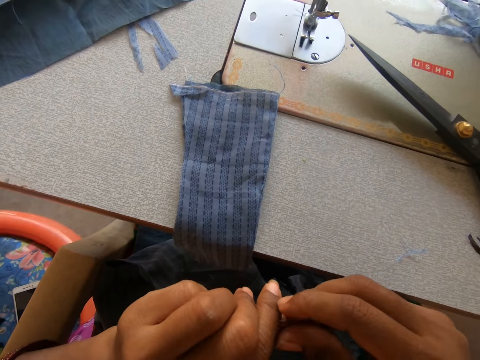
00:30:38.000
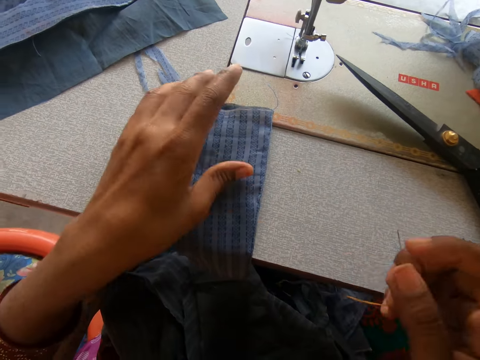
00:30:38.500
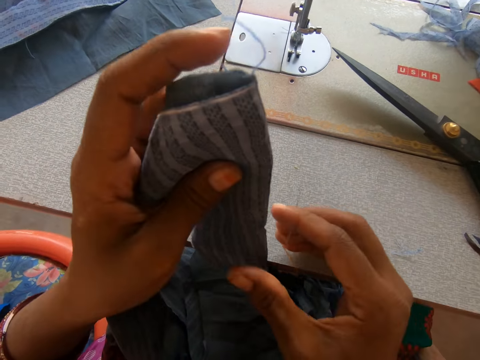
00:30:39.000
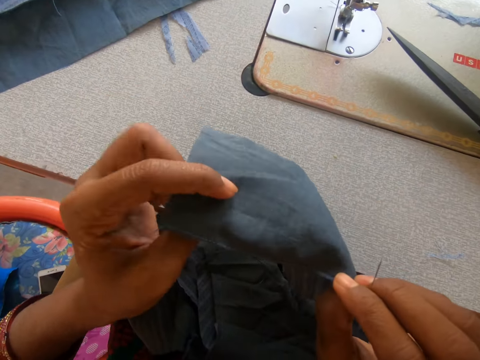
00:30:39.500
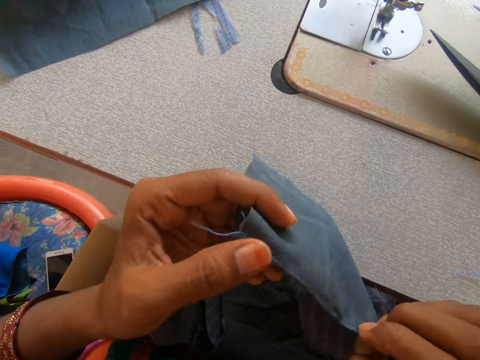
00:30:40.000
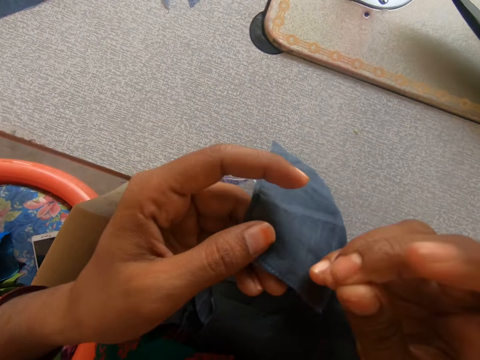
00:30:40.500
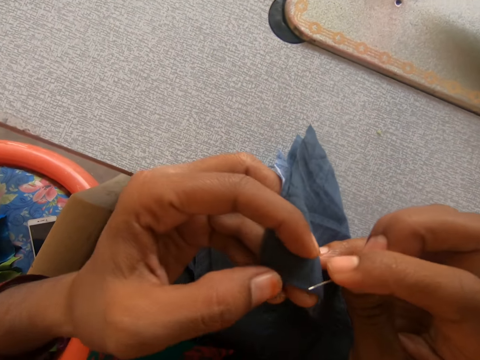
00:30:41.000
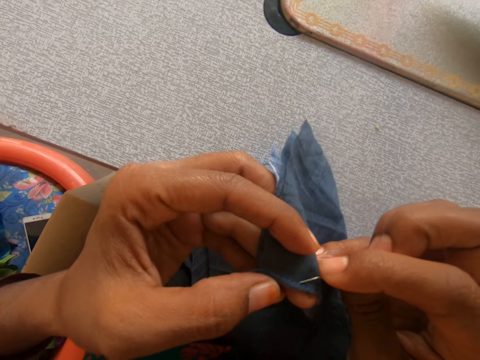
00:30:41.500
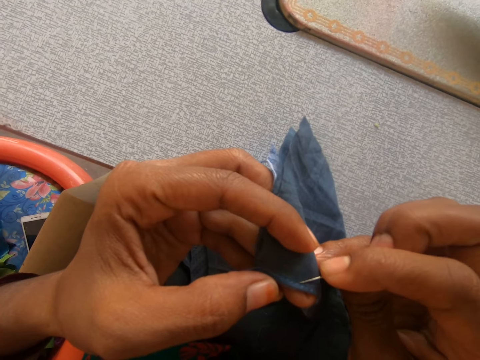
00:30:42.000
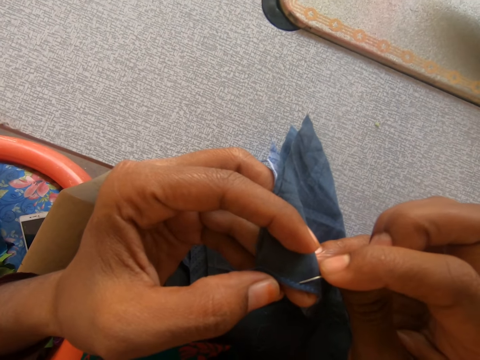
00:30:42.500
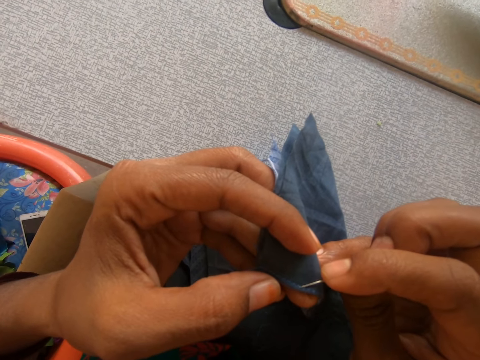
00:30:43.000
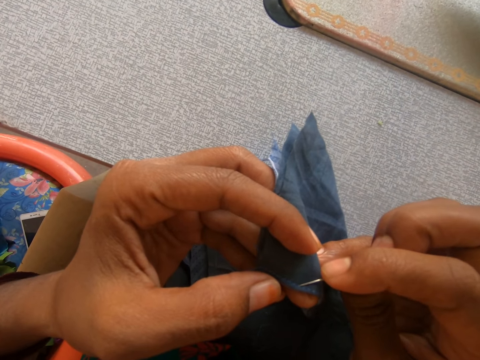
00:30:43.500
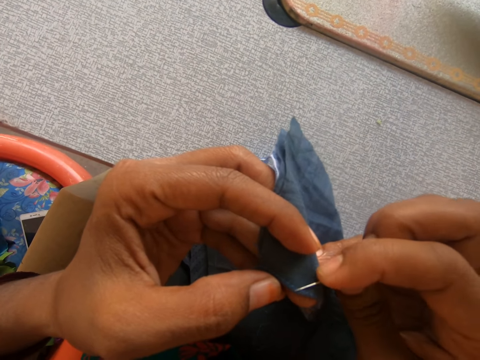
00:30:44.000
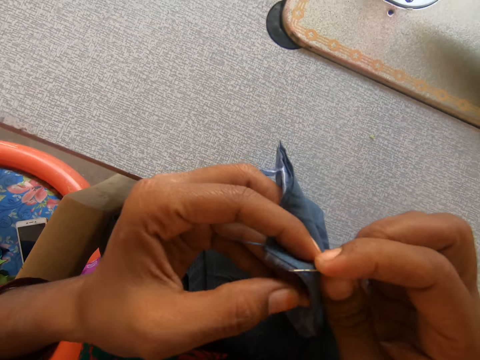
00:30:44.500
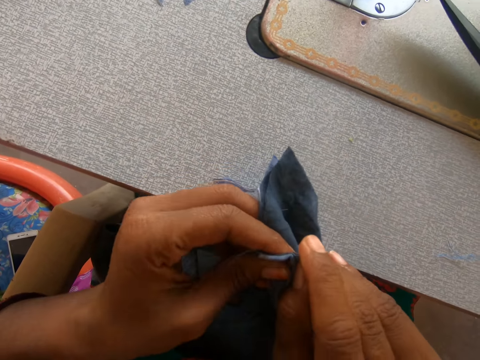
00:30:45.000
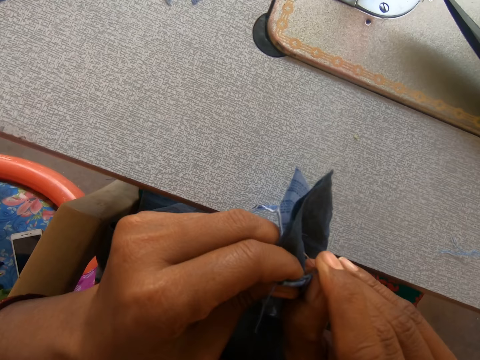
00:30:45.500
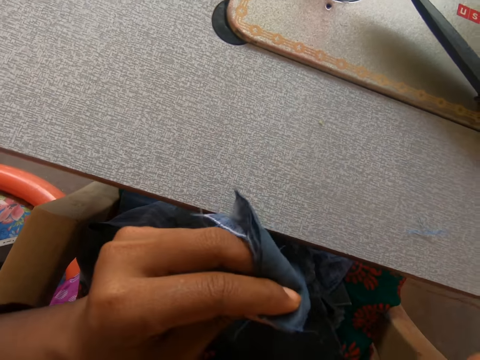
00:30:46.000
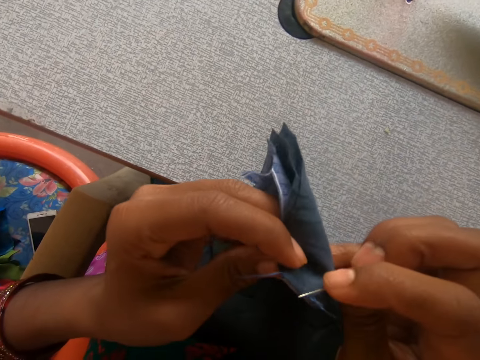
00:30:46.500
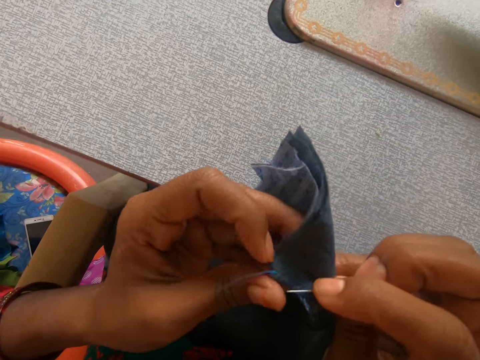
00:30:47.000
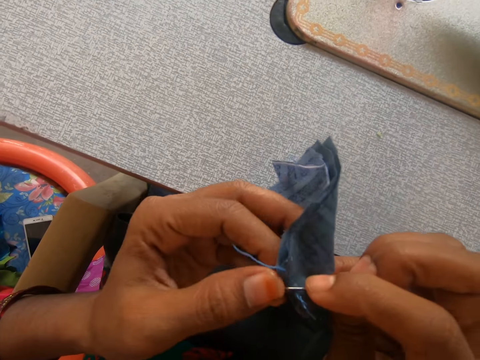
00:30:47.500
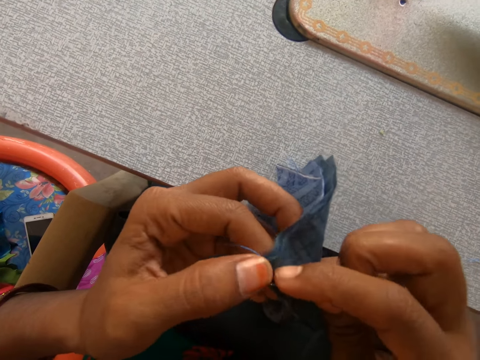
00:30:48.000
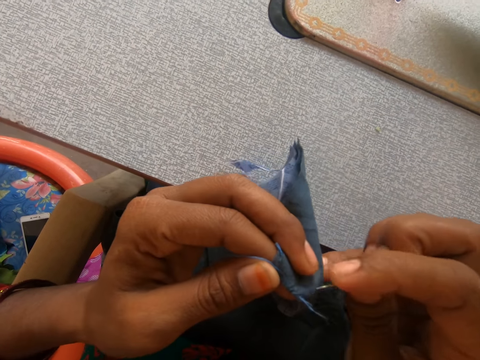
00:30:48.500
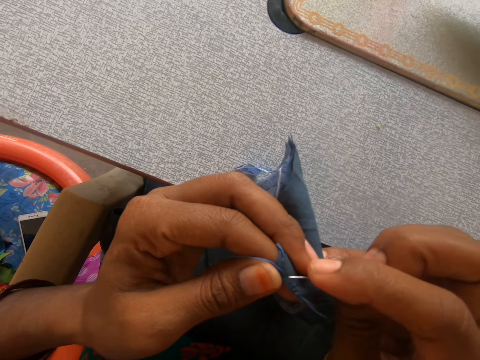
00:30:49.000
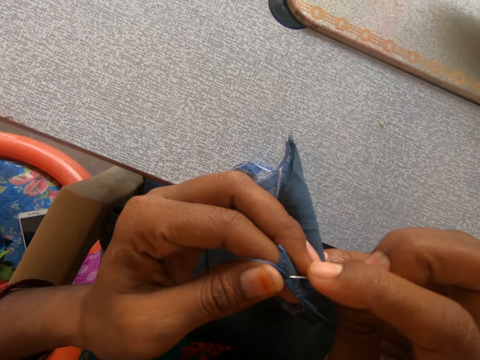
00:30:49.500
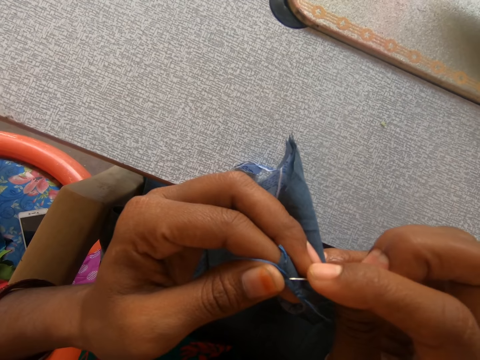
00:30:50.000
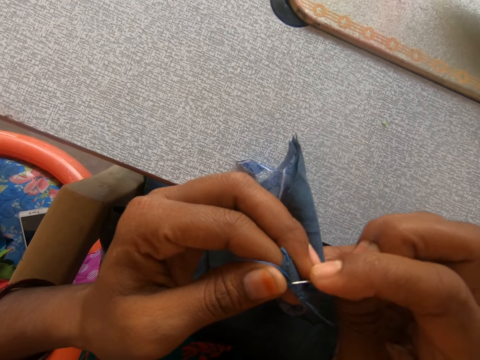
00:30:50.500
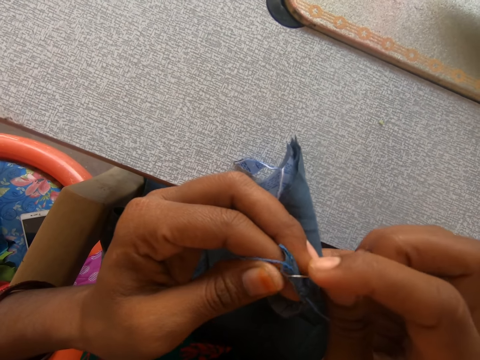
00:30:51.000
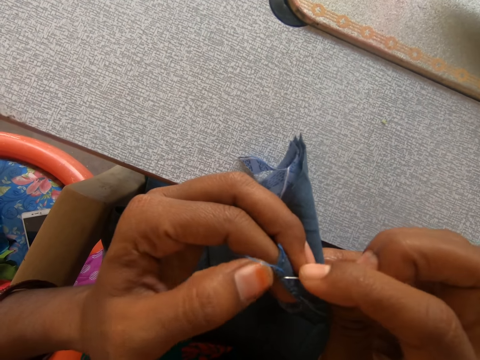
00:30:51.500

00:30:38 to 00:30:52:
The camera wearer takes a garment on the sewing machine. They loosen the thread on the cloth with the needle. They reap a thread with the needle. They reap the thread with the needle again.

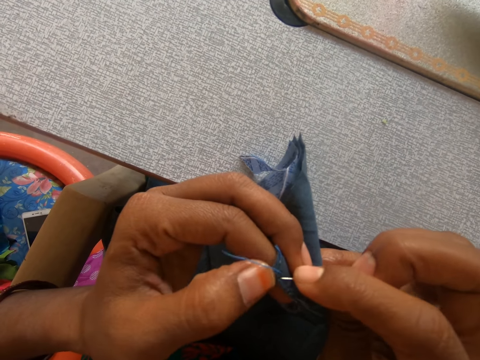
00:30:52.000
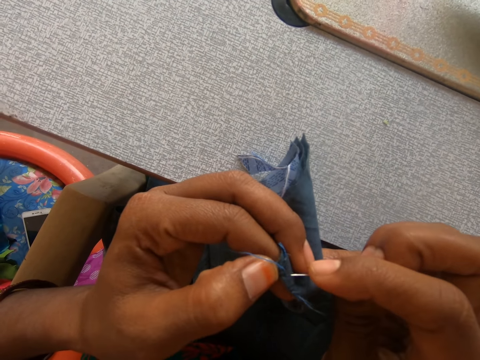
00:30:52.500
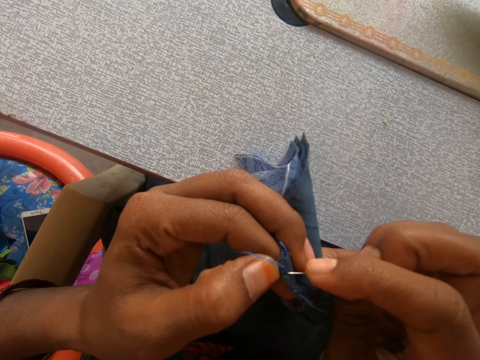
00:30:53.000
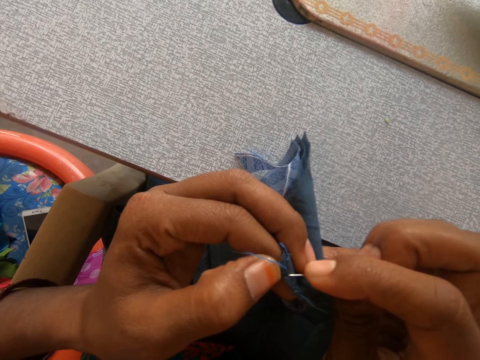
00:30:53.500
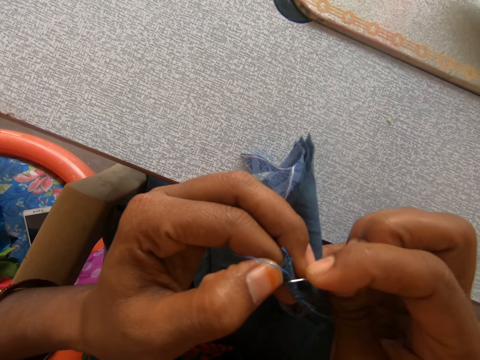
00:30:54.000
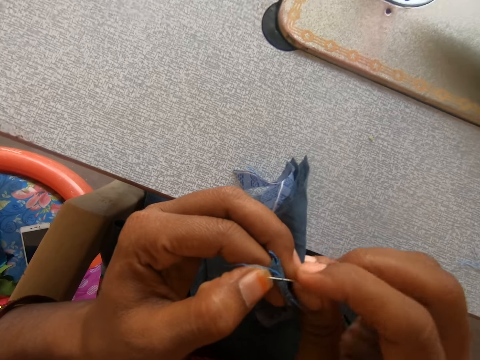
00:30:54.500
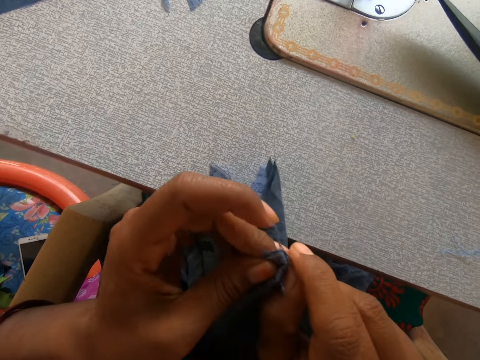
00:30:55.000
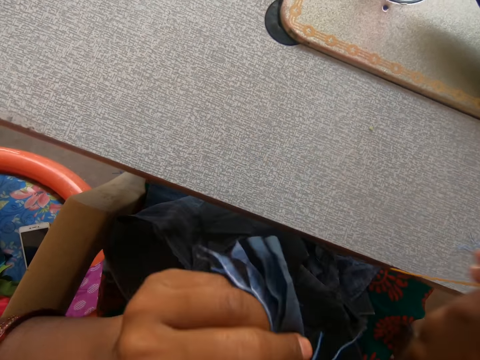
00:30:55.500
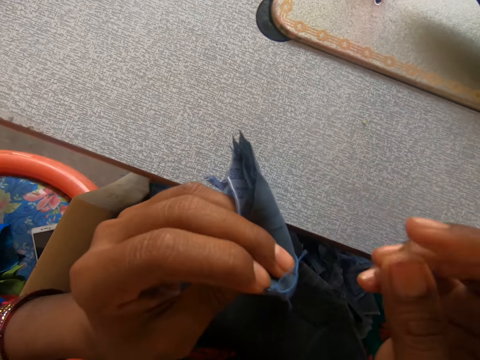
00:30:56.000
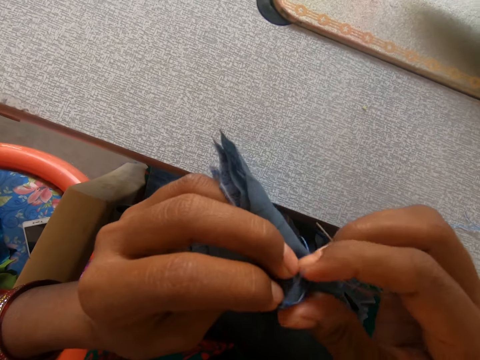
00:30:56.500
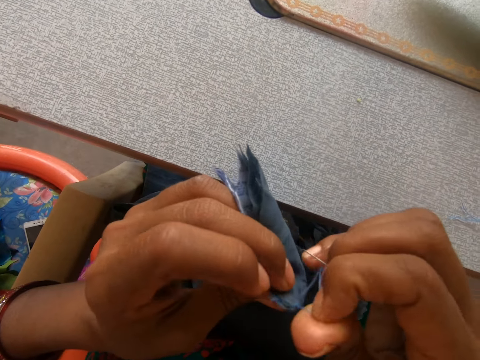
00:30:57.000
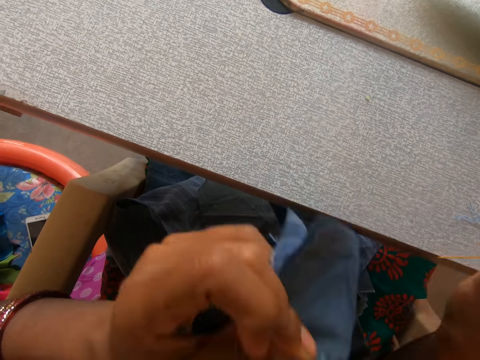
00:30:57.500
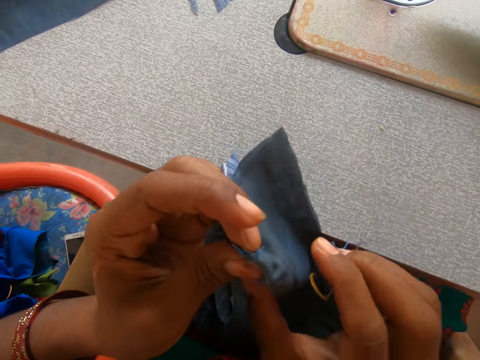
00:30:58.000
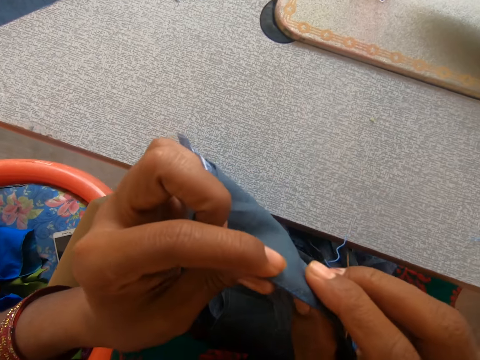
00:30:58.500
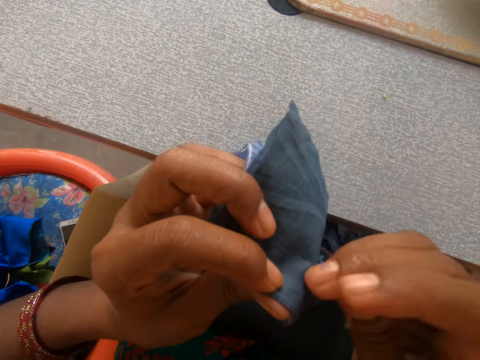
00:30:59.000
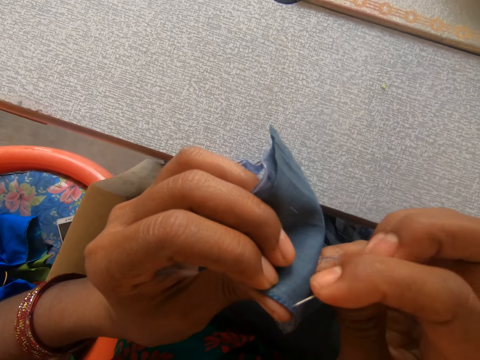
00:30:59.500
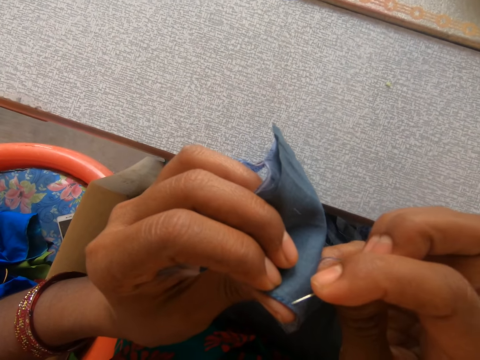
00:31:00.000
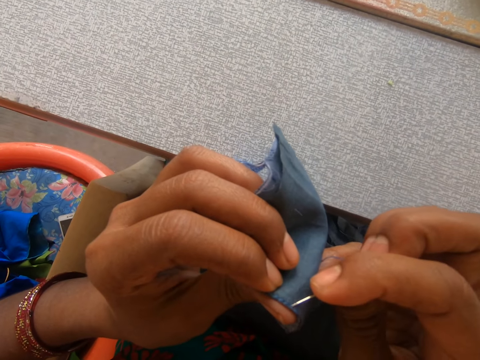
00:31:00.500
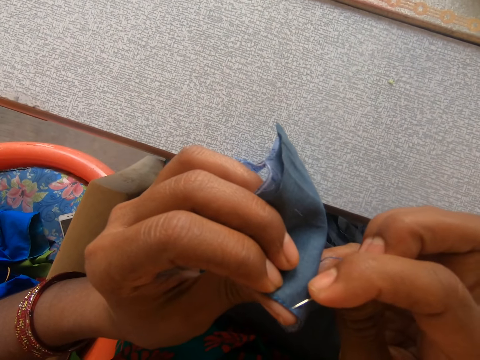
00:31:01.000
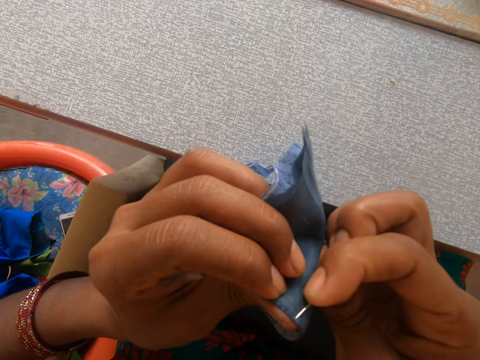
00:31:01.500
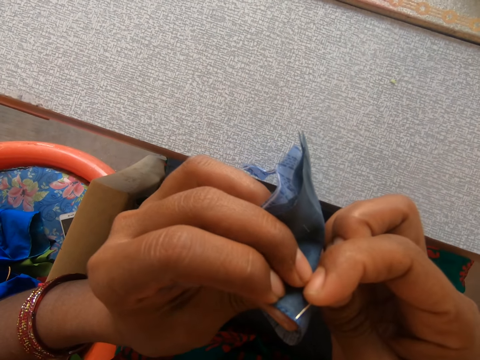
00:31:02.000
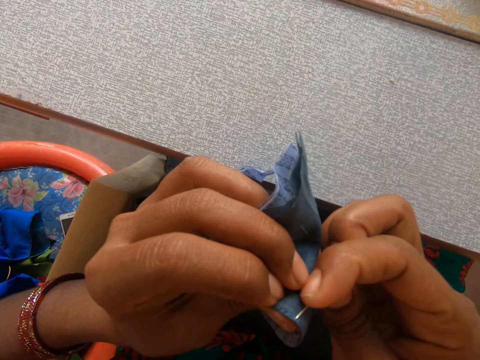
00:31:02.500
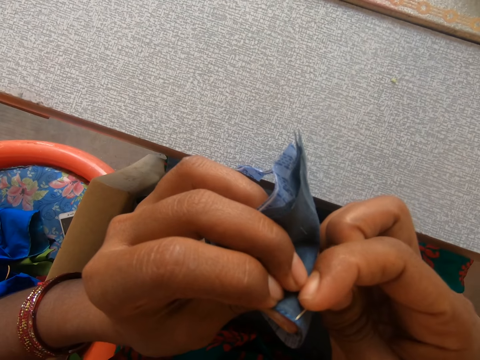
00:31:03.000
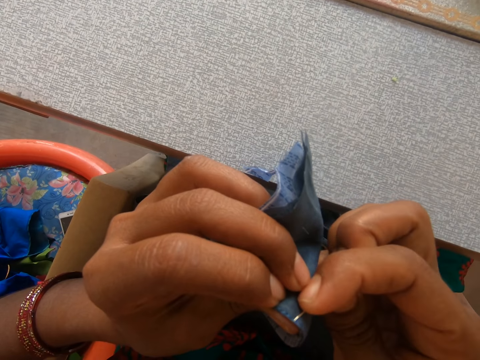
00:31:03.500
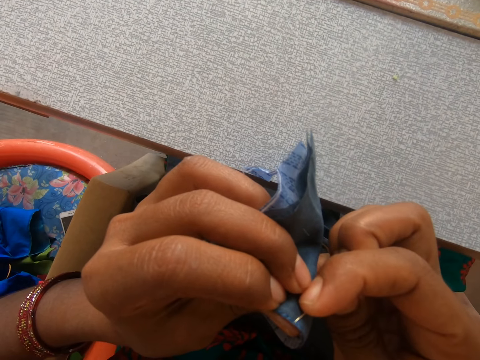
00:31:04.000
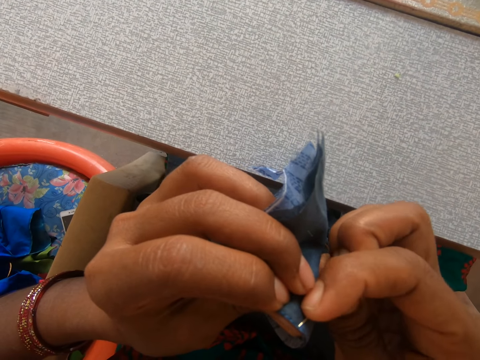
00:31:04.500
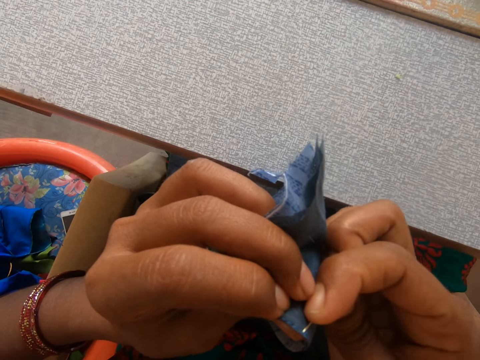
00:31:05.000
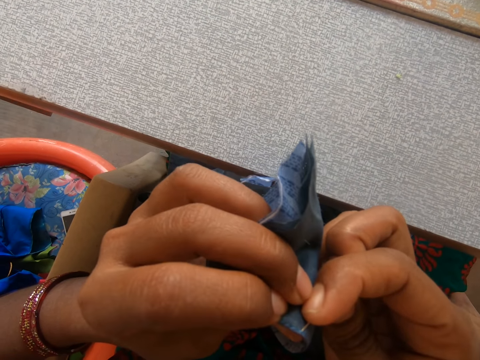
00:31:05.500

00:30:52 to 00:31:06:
The camera wearer reaps a thread with a needle. They pull the thread on a garment. They reap the thread with the needle.
